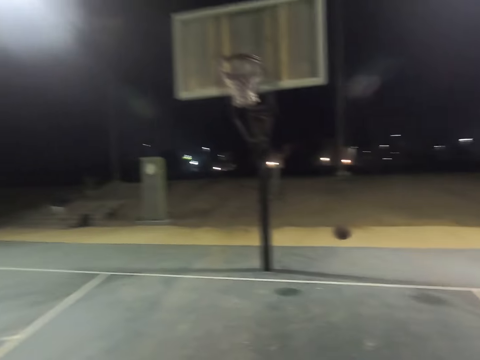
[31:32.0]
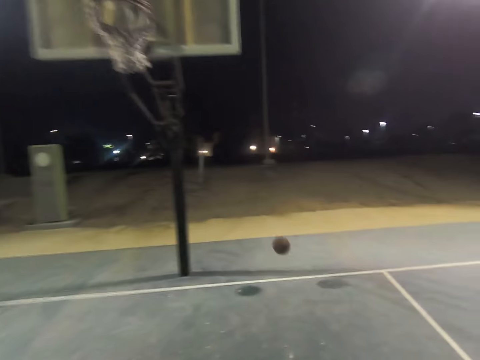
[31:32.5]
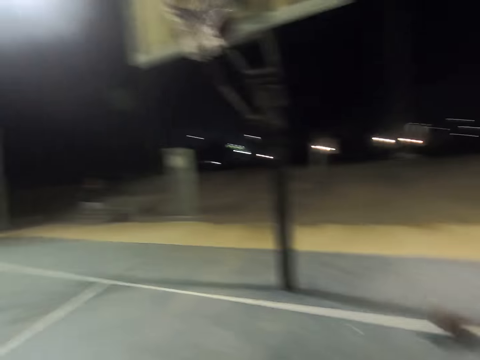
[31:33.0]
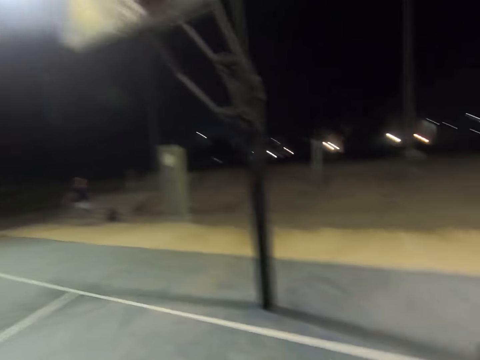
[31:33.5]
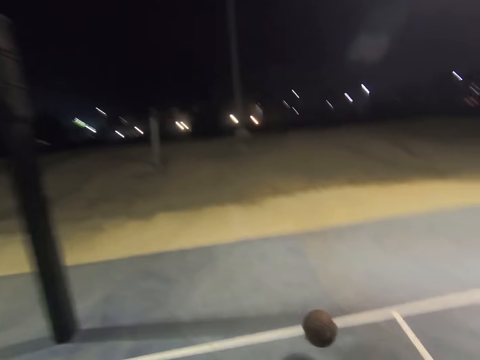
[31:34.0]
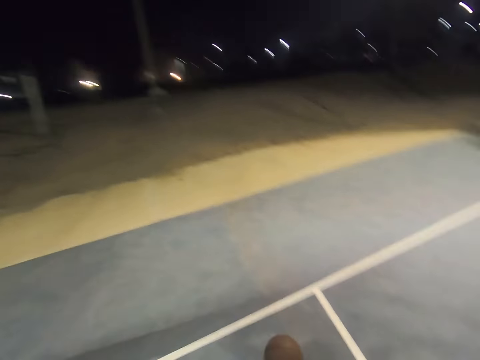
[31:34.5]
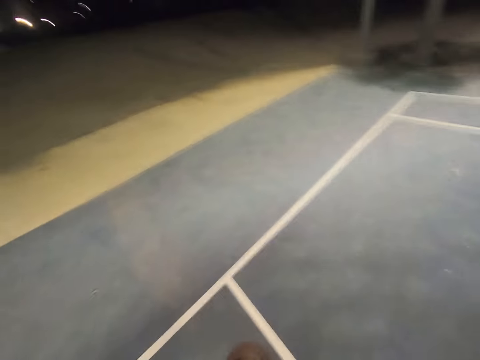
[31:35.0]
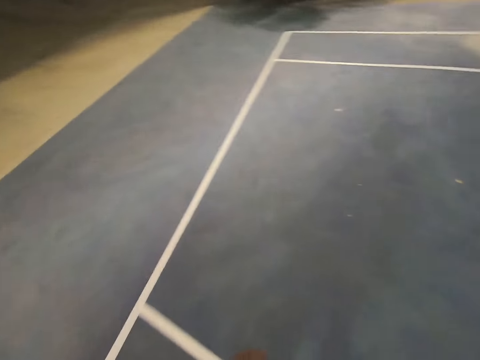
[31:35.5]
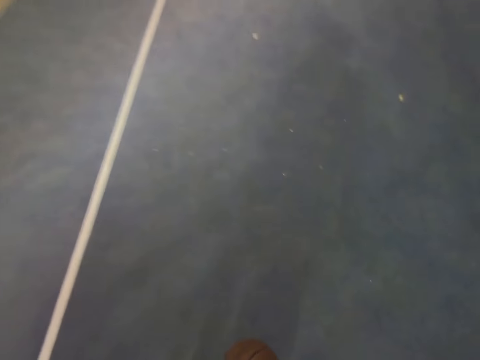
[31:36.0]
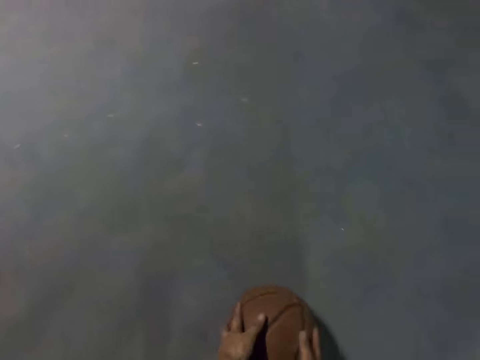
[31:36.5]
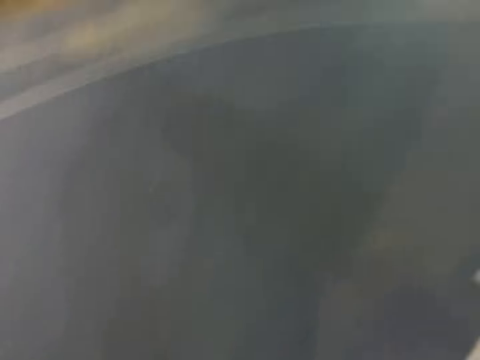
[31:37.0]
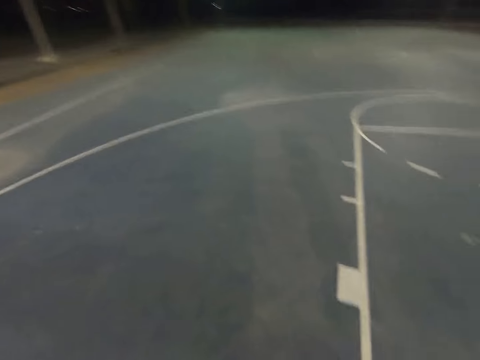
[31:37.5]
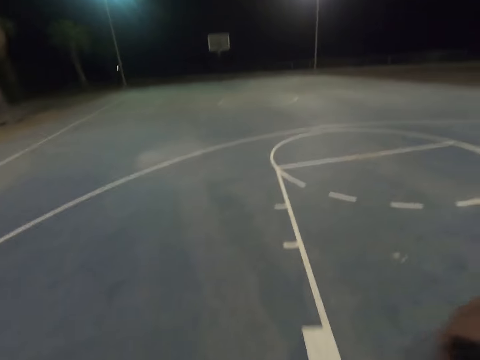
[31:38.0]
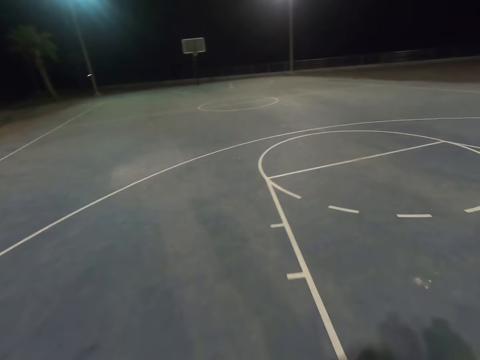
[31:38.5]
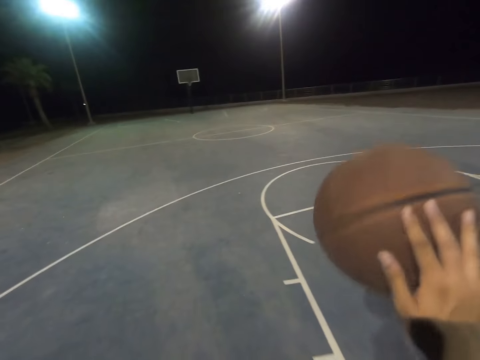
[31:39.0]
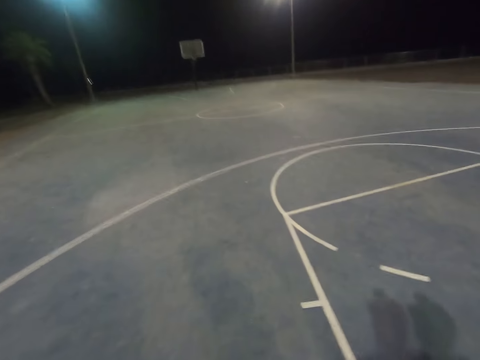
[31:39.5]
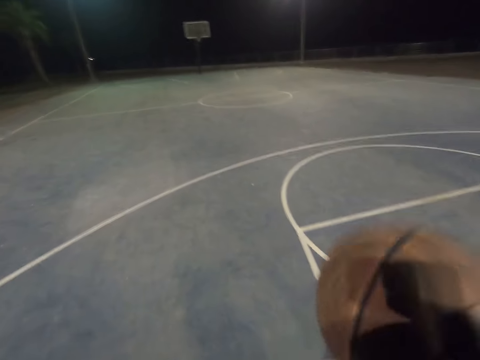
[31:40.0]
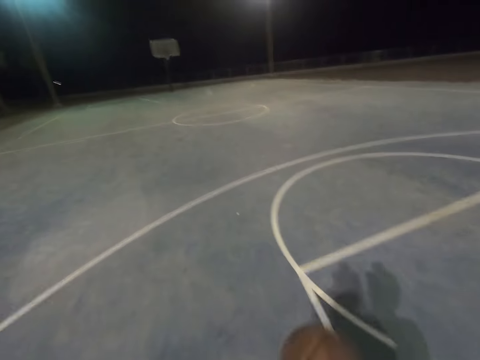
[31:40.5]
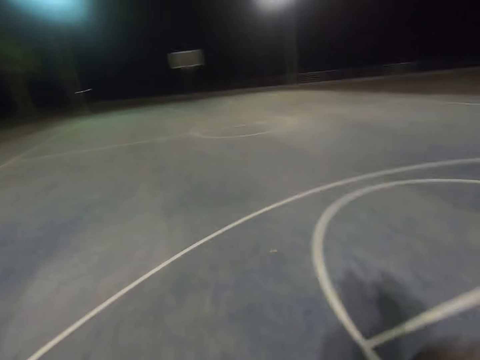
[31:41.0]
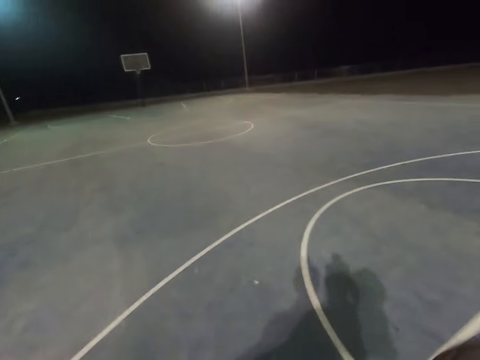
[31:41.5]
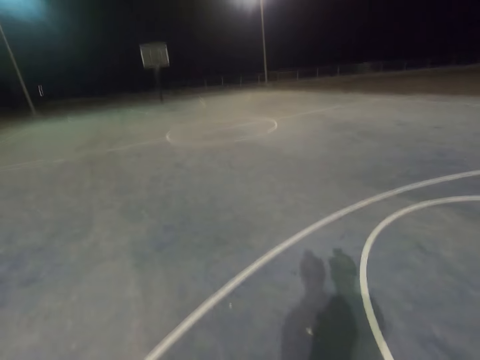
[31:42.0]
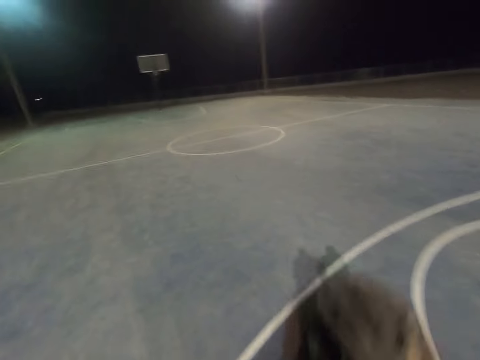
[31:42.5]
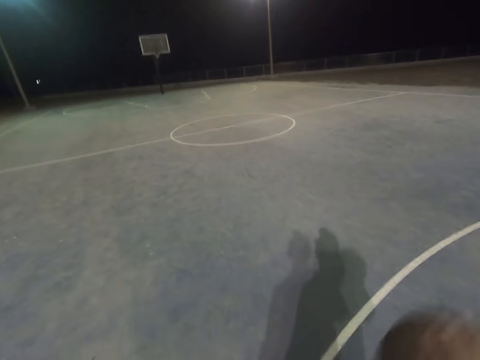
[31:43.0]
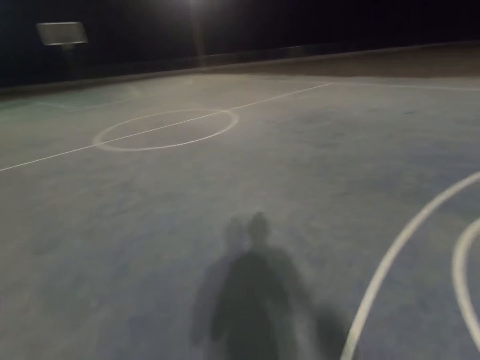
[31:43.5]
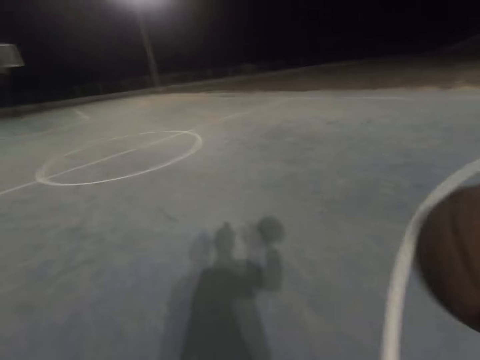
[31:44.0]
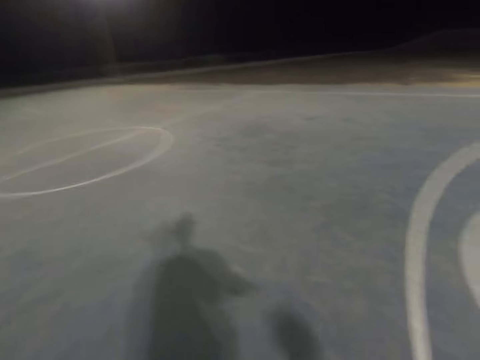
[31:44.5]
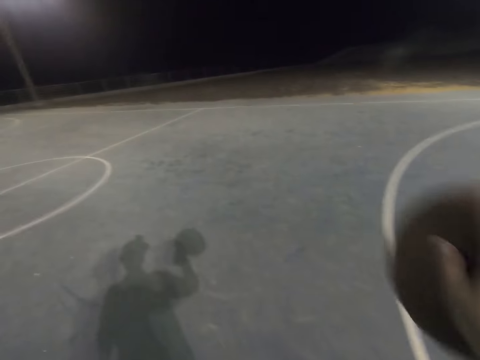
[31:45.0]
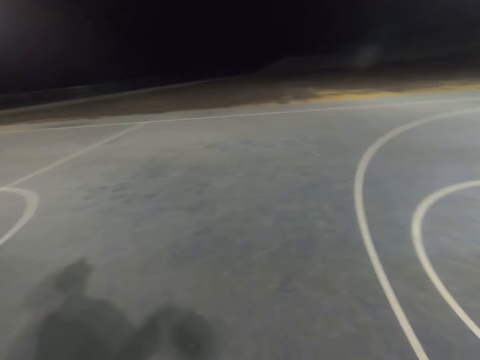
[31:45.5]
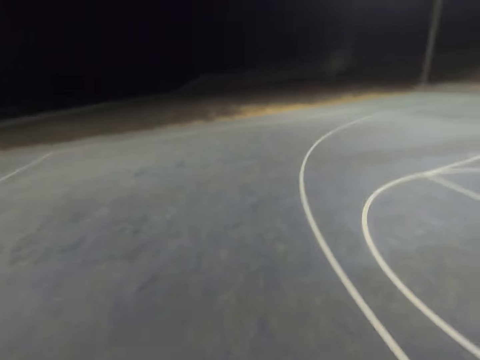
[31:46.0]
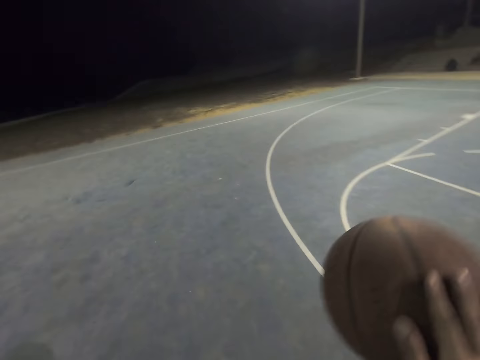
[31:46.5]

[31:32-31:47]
A man stands up. The camera wearer walks towards the basketball. They catch the basketball, dribble the basketball and play basketball.

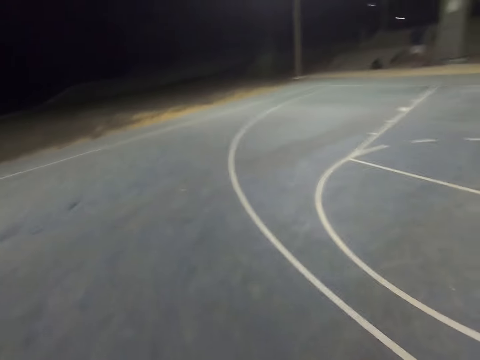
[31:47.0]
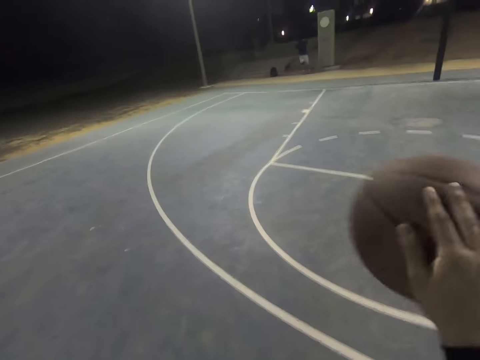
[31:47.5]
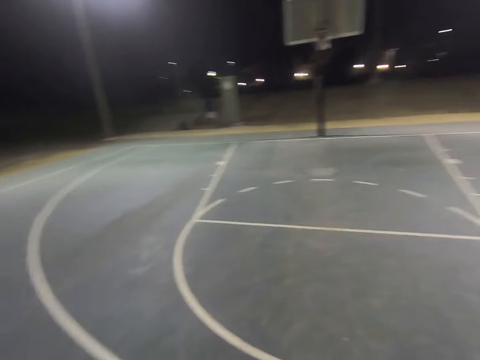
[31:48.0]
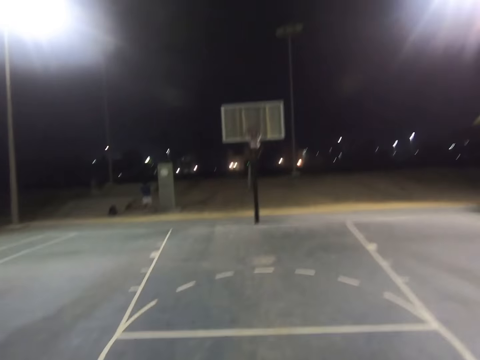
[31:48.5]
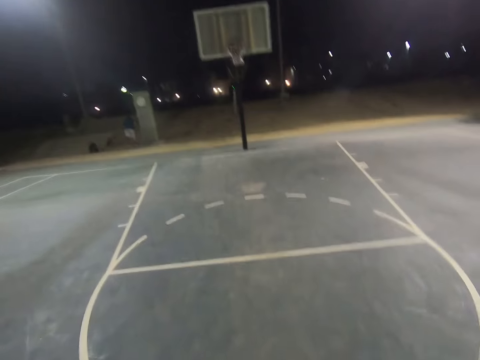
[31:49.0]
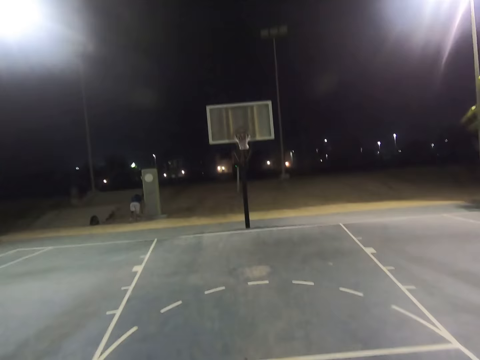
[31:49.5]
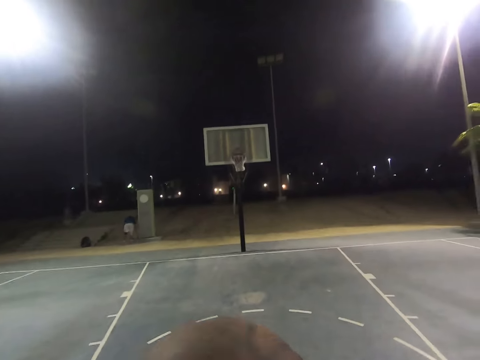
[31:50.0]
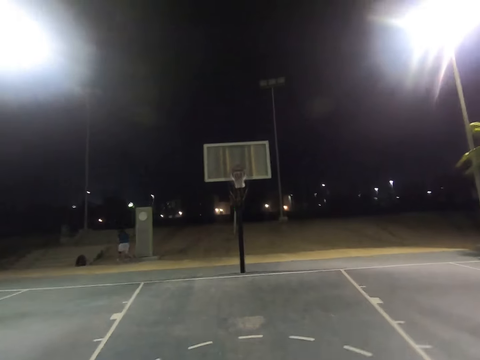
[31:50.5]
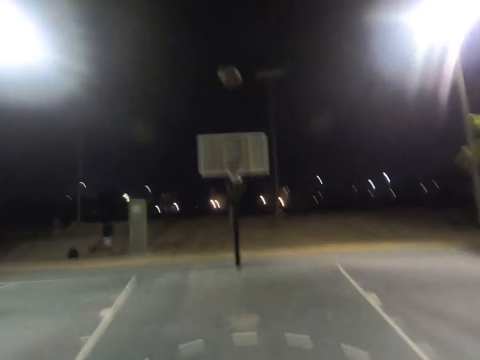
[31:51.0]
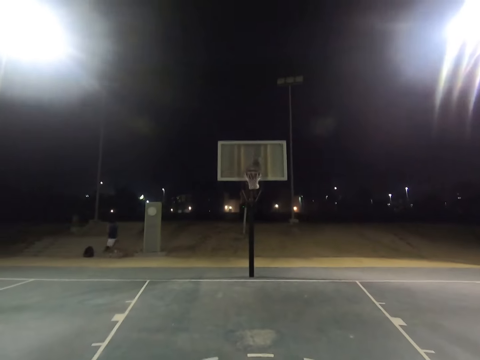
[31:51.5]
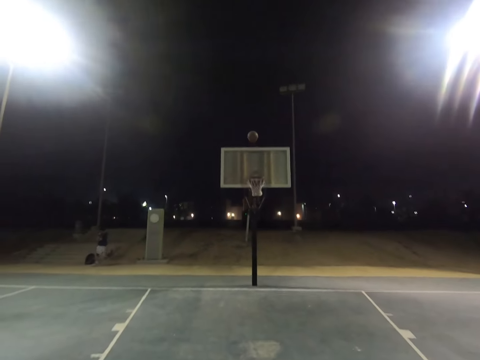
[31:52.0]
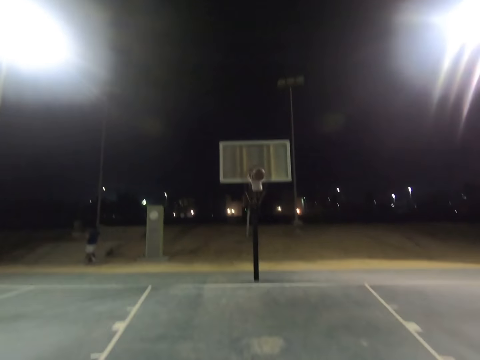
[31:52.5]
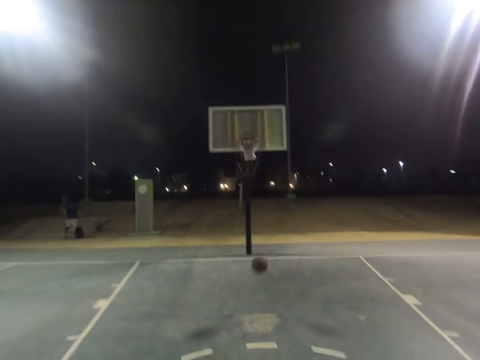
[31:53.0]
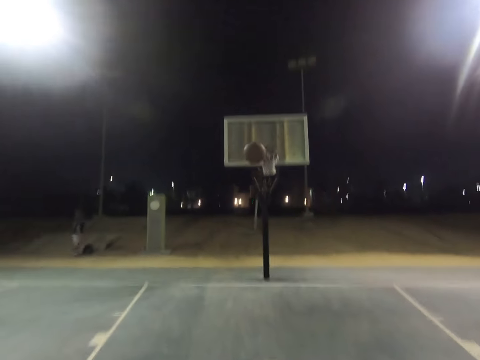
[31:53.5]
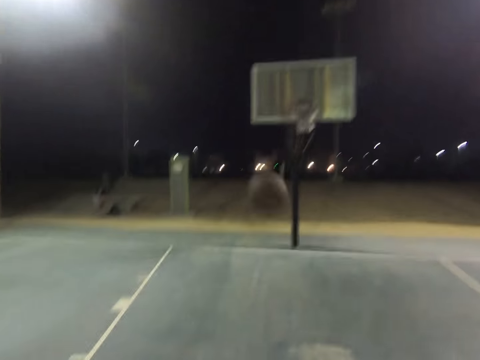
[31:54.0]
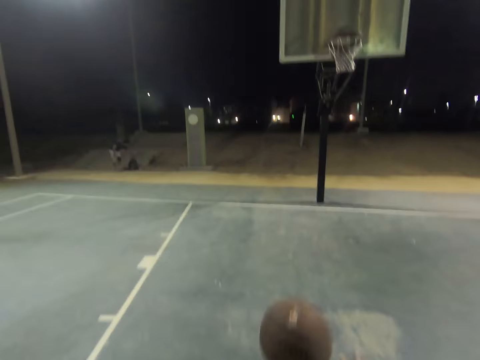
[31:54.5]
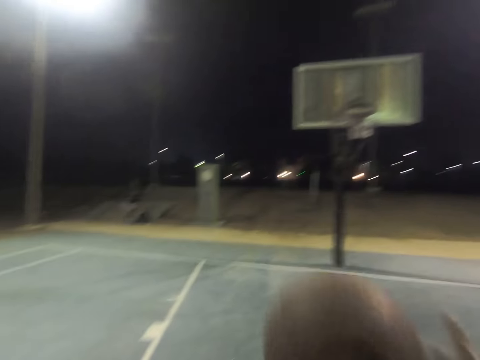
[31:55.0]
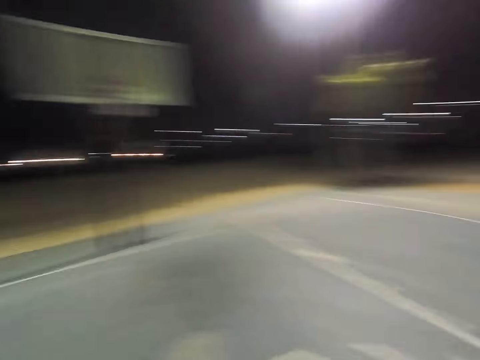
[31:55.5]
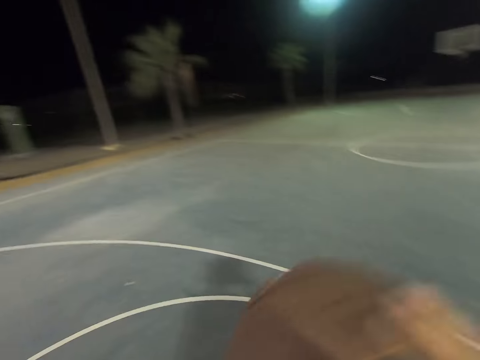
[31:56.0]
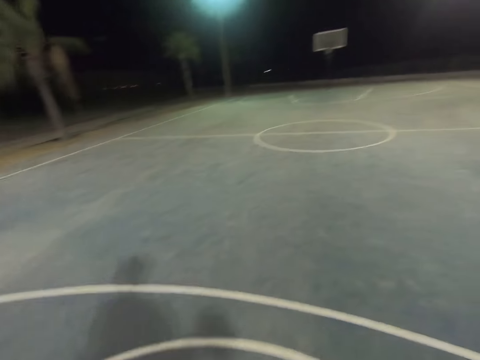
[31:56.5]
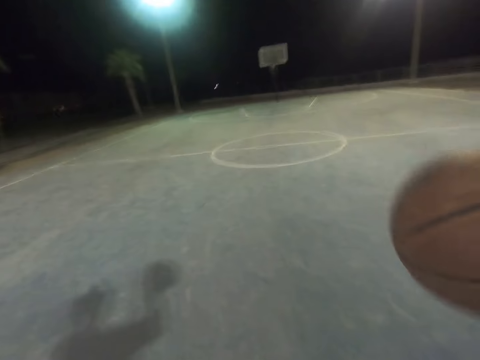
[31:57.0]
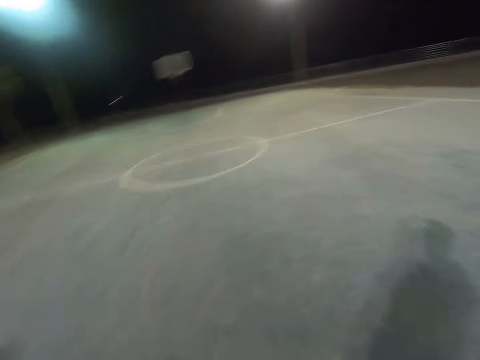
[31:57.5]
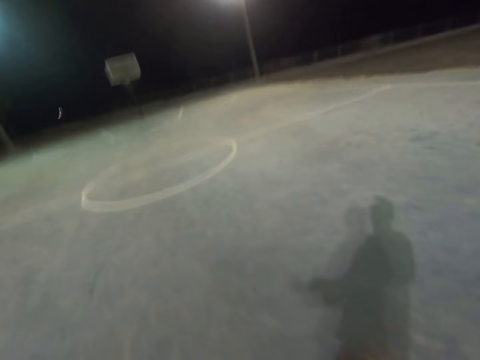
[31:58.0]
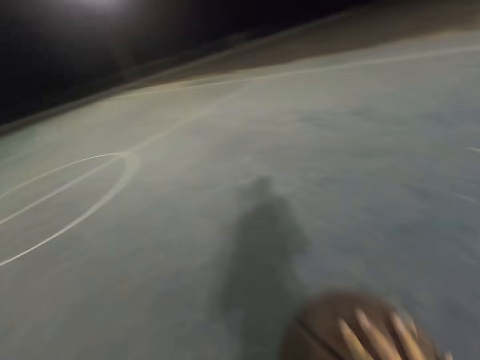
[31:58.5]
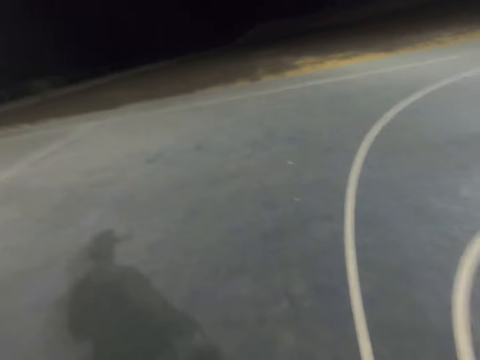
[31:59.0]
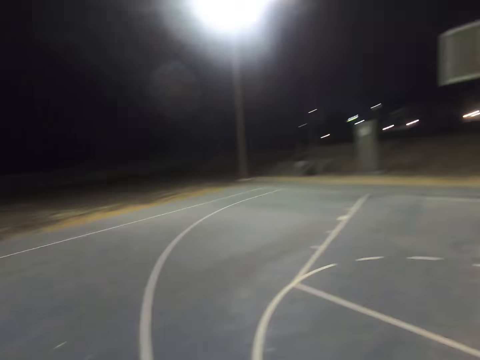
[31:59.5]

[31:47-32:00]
The camera wearer throws the ball to the hoop. A man walks around. The camera wearer plays basketball. They catch the ball and bounce the ball.
